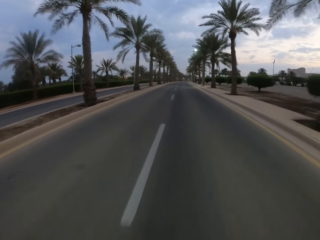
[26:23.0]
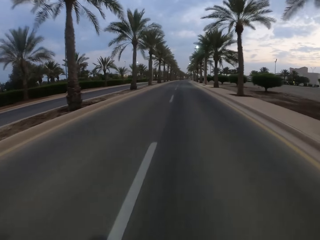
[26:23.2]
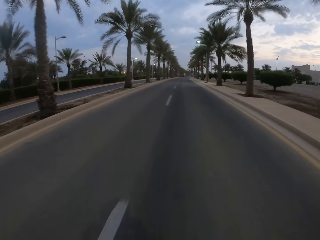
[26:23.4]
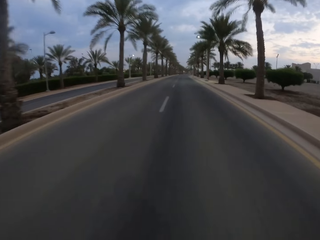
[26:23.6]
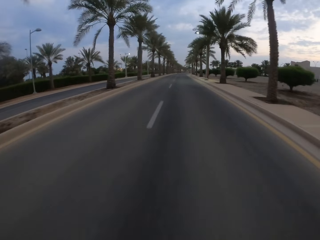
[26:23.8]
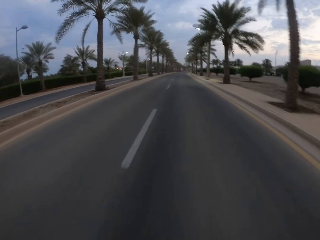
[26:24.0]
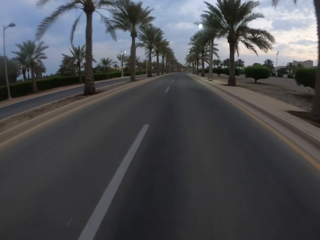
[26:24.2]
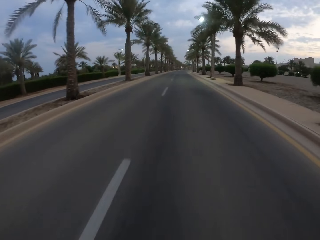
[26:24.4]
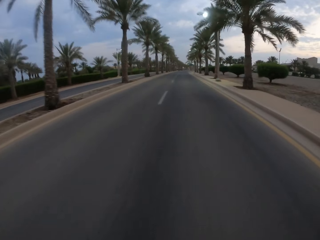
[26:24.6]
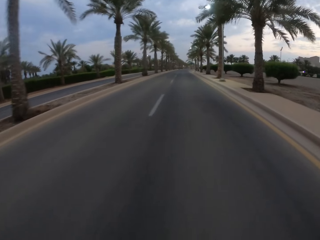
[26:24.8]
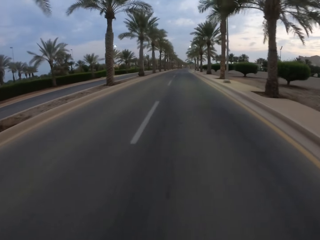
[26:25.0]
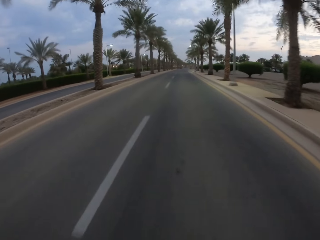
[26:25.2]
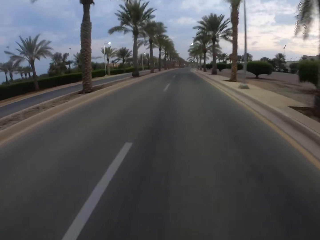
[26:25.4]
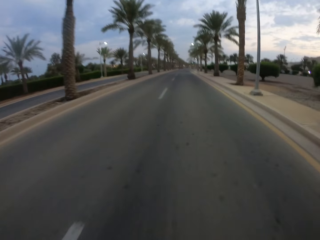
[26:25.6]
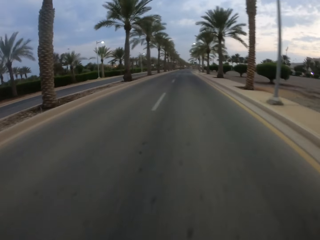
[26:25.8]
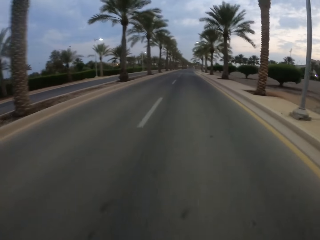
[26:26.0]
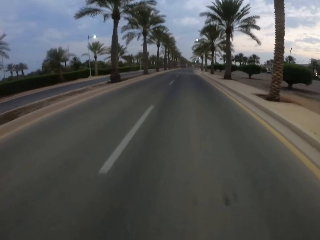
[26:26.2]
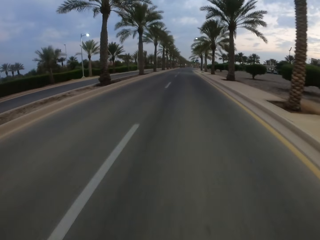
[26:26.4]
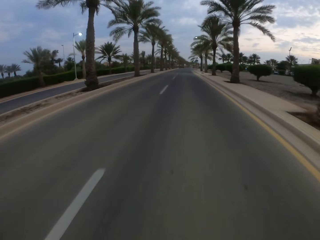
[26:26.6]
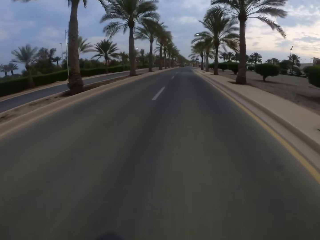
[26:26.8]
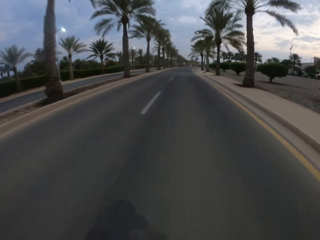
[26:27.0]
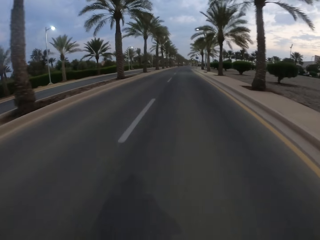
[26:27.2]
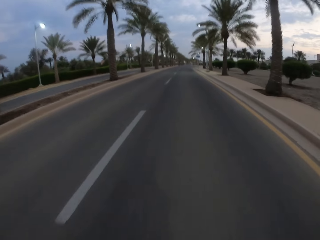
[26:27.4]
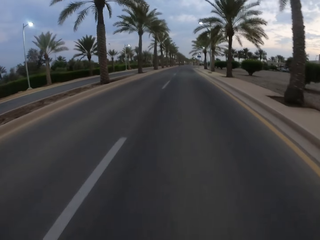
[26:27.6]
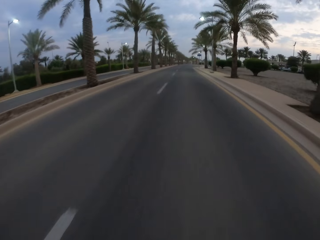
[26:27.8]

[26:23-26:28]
The camera wearer cycles on the road.

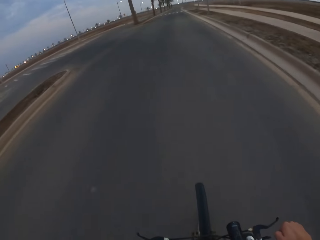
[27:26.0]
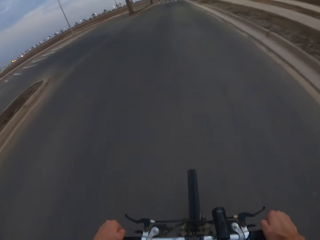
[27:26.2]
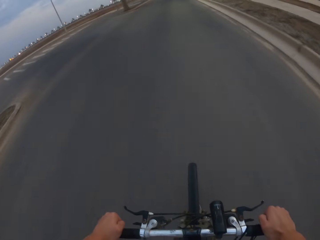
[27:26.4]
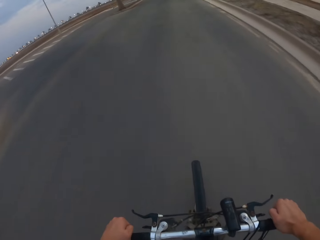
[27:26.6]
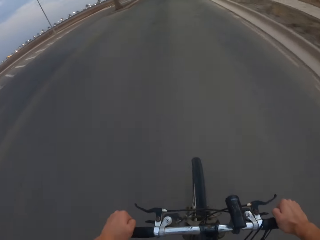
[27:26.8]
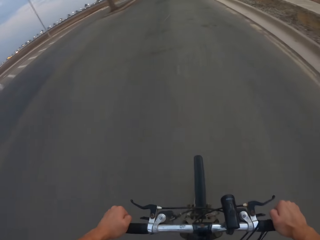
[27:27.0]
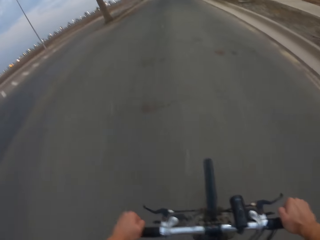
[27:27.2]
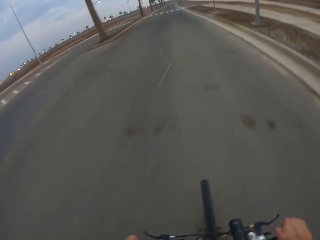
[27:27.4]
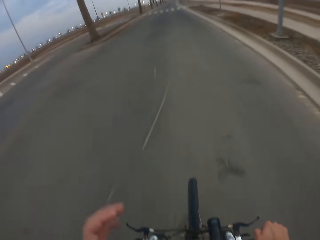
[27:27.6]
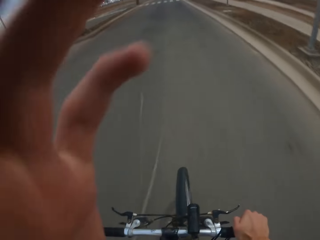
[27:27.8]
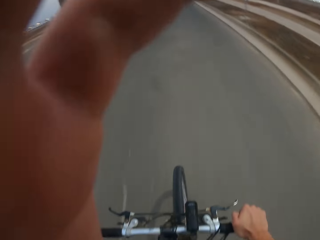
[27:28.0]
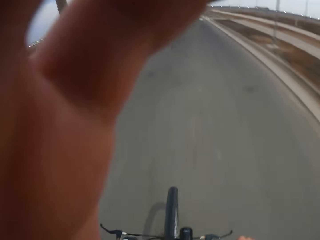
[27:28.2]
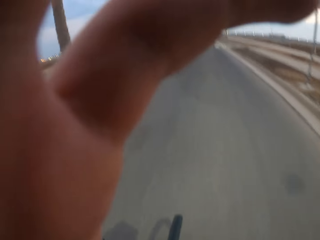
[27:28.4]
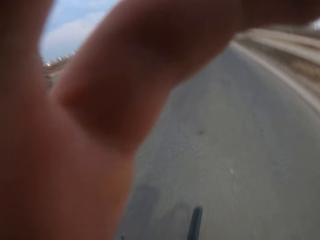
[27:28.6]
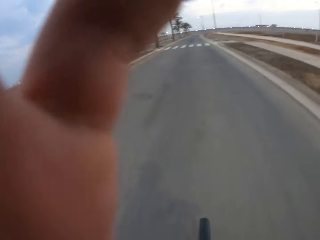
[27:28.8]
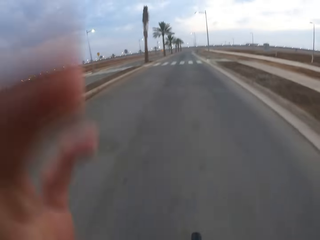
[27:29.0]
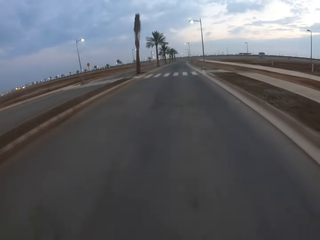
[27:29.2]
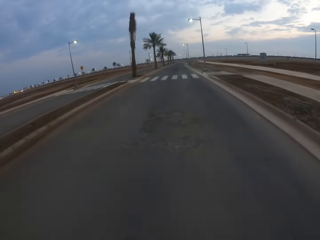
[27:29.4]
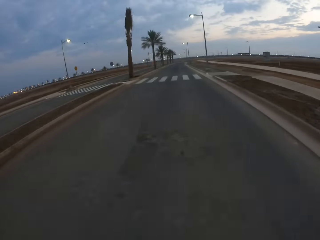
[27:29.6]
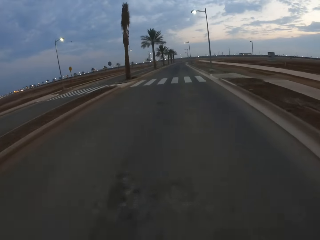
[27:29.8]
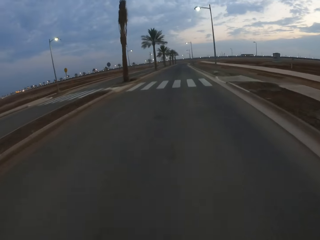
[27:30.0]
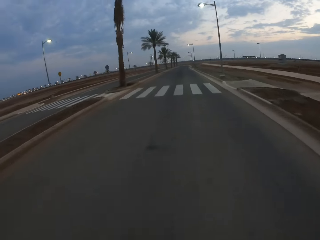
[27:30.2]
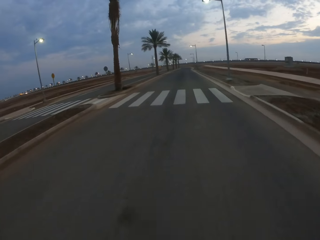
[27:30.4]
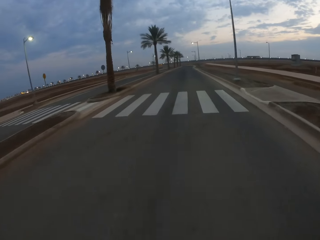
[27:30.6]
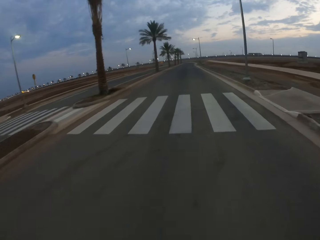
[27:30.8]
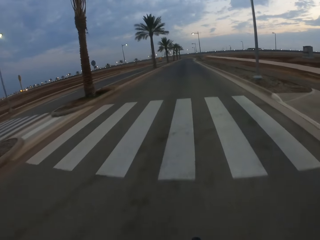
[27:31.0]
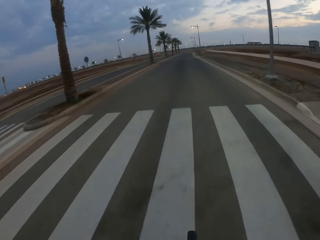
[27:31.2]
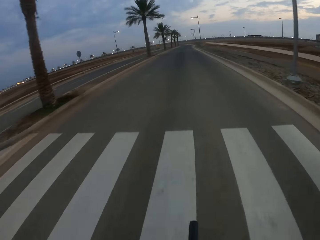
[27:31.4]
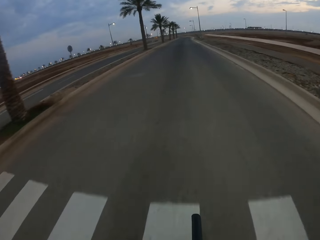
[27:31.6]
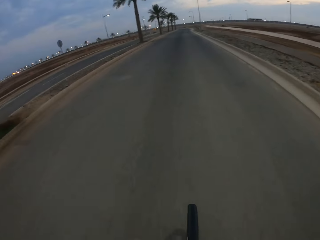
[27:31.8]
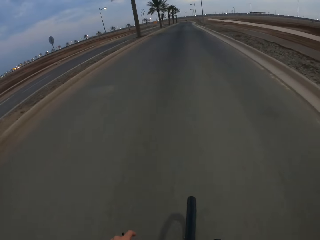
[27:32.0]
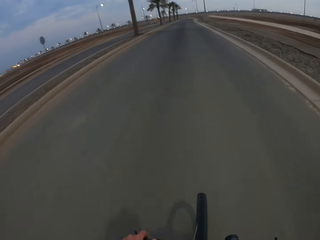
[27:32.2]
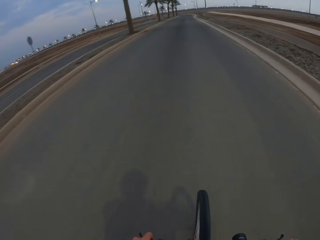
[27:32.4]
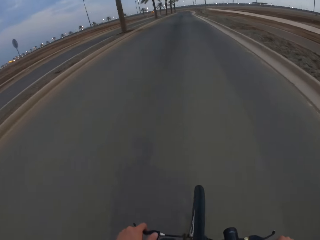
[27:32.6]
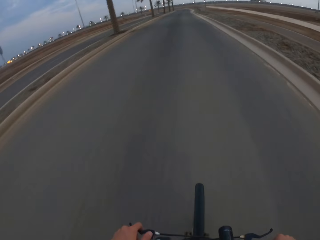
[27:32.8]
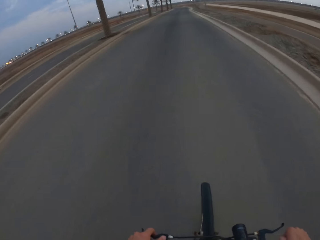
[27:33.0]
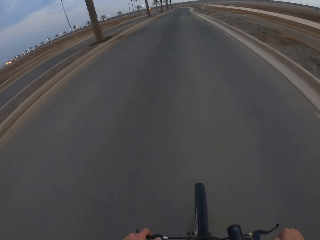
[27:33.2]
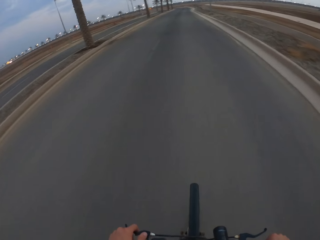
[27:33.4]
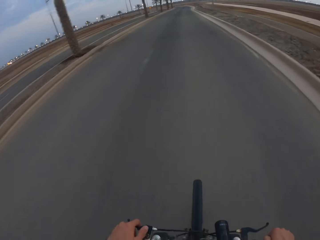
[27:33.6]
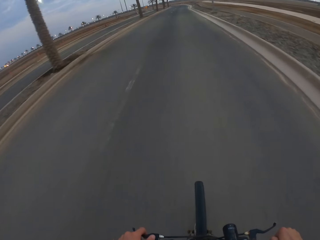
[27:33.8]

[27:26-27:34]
The camera wearer touches the camera. They cycle on the road.

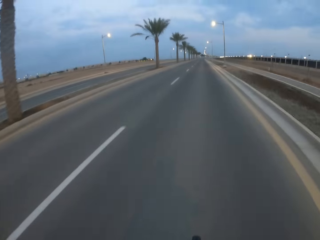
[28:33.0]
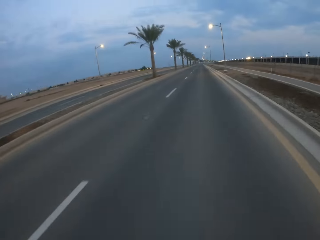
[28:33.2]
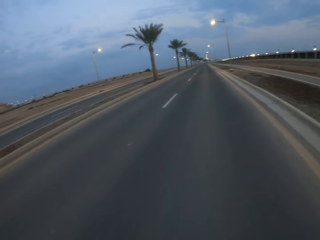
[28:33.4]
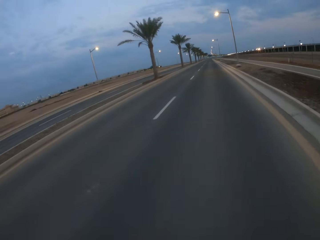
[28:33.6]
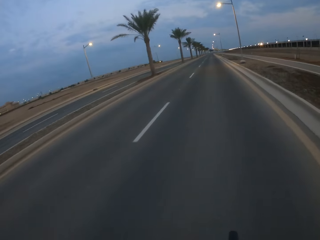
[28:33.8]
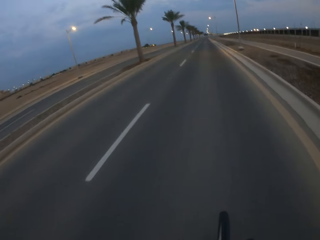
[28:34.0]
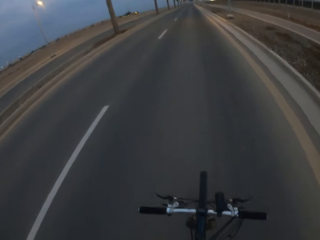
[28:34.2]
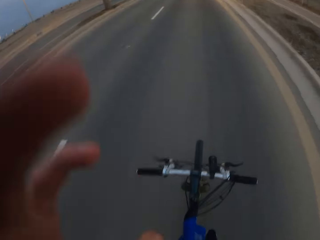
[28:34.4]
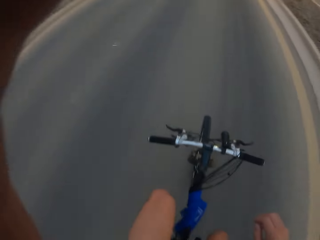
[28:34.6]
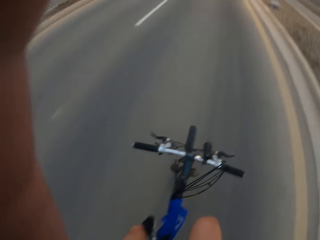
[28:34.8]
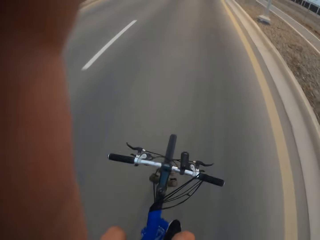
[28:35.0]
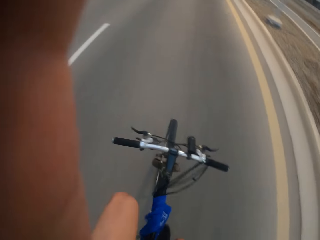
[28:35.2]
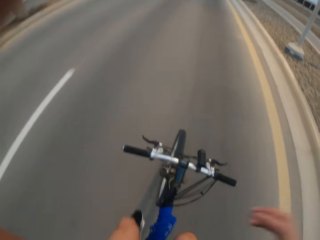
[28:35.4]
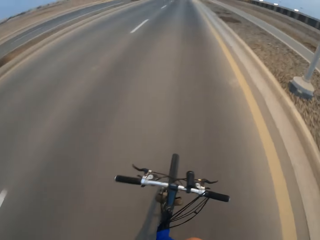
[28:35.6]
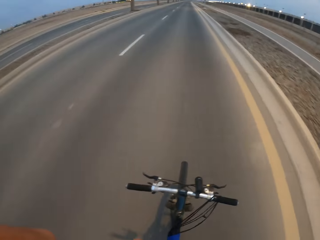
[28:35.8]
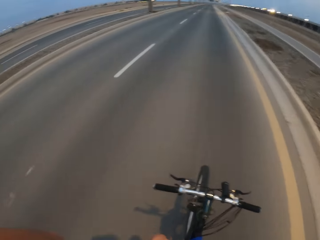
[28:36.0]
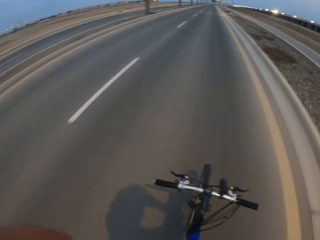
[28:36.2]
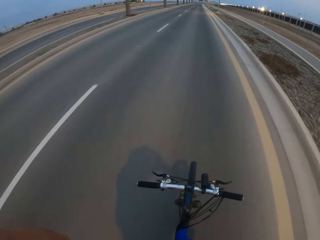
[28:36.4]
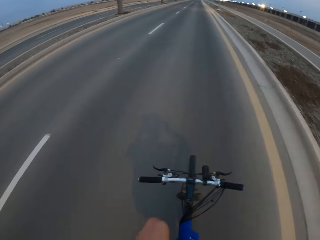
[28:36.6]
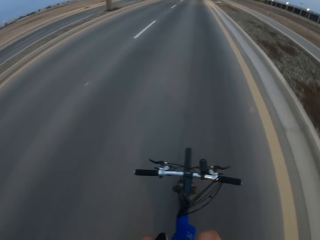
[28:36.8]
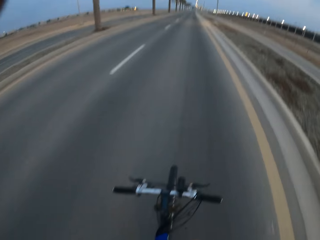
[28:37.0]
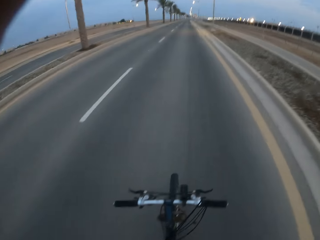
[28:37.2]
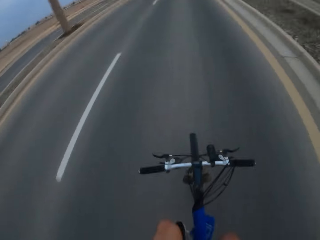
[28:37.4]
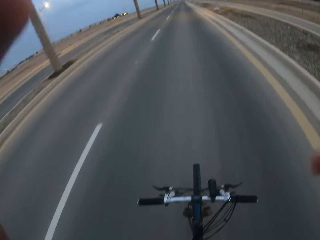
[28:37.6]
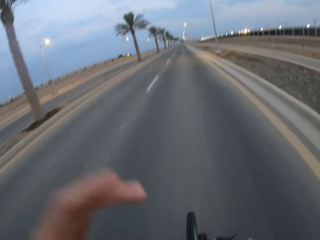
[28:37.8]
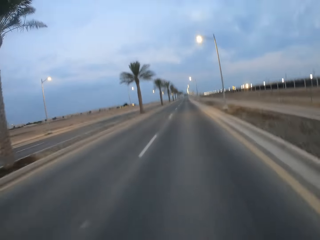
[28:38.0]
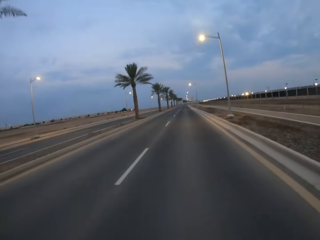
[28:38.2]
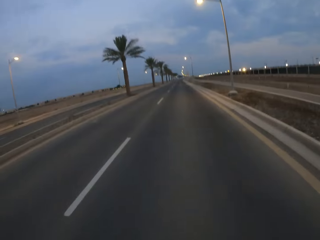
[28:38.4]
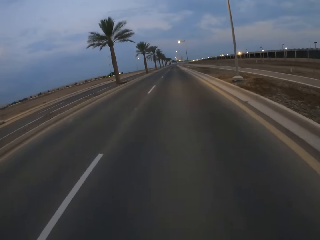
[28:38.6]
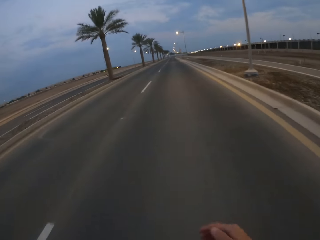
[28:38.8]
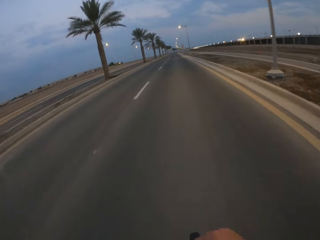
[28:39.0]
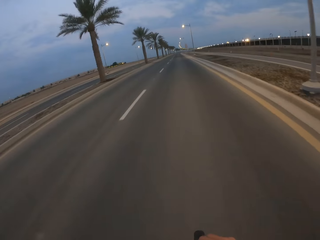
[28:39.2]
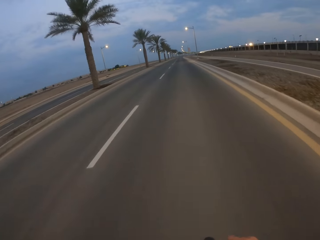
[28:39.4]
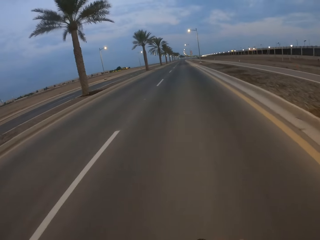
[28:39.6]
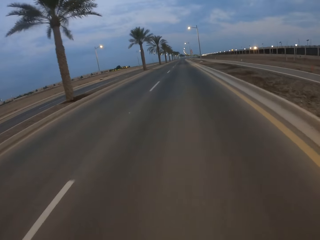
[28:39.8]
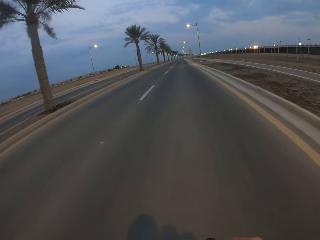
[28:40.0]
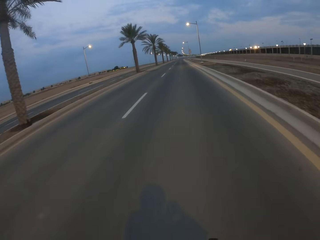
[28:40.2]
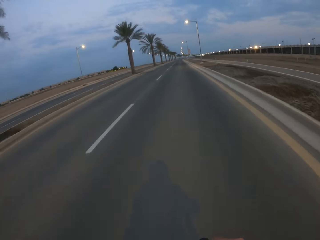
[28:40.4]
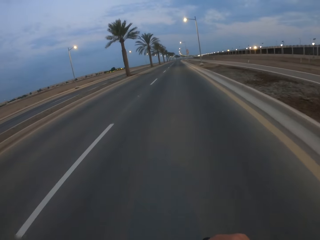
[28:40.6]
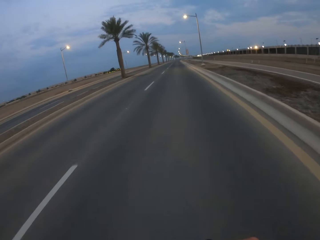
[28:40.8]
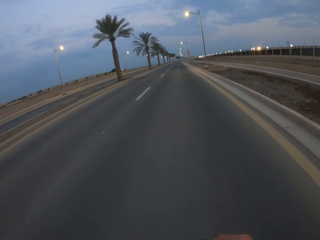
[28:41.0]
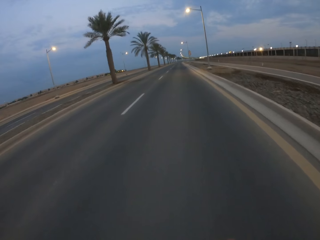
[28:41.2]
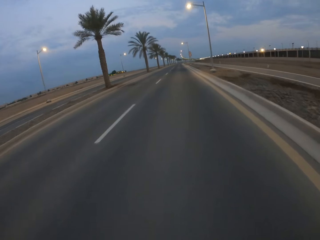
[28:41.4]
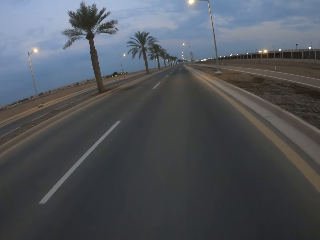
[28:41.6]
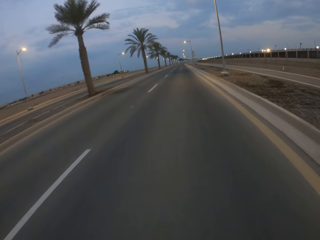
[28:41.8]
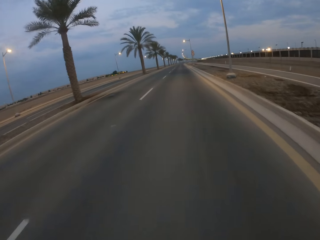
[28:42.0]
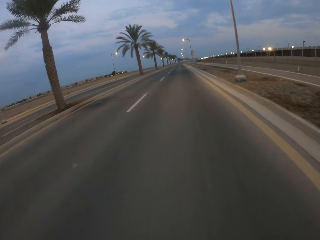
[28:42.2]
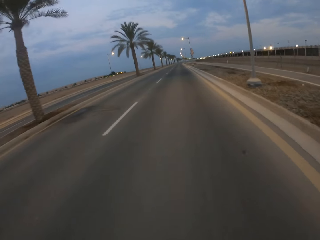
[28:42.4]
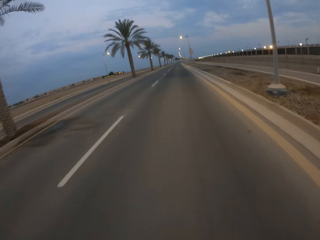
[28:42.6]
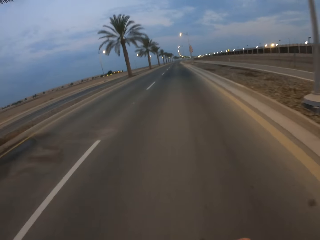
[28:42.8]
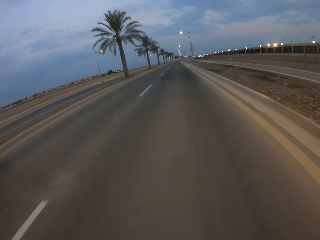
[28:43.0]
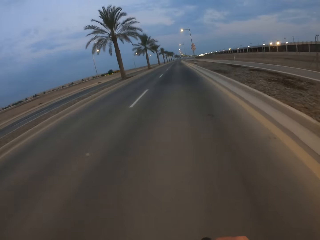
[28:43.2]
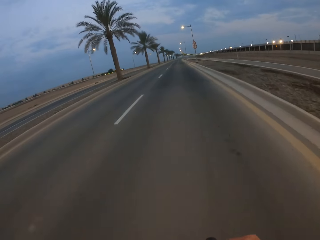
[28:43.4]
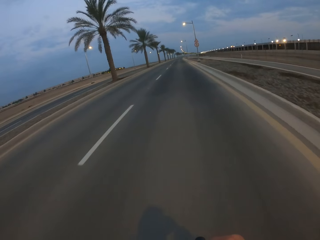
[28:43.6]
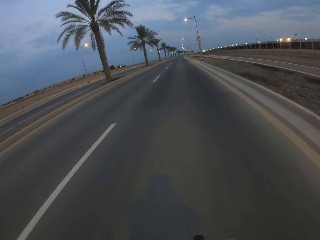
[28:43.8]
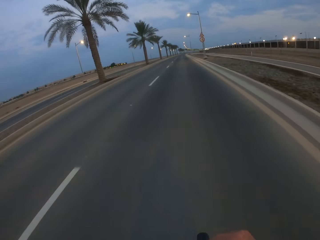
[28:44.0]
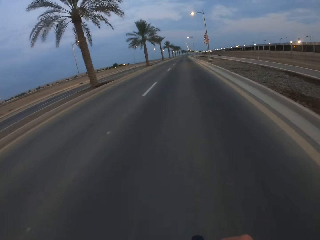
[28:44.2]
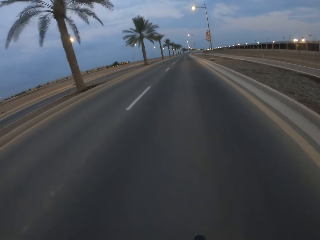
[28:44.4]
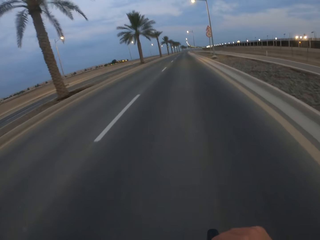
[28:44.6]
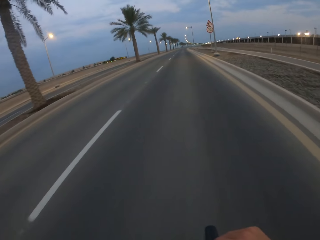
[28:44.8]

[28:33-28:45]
The camera wearer touches the camera. He raises his hand. He cycles on the road. He raises the right hand too. He drops his hand.
